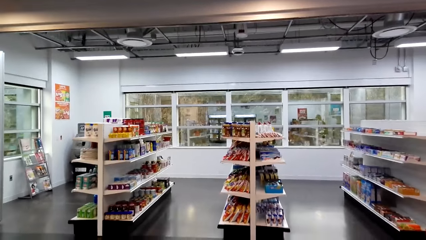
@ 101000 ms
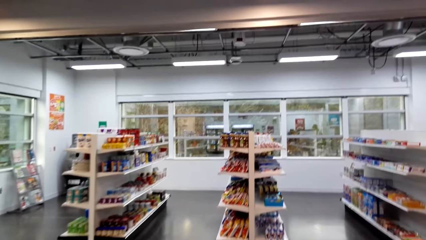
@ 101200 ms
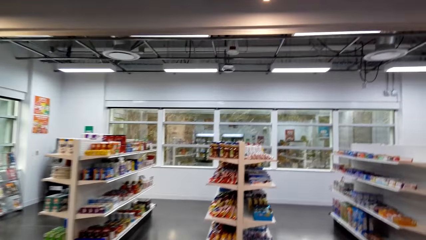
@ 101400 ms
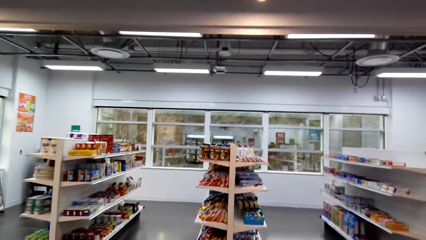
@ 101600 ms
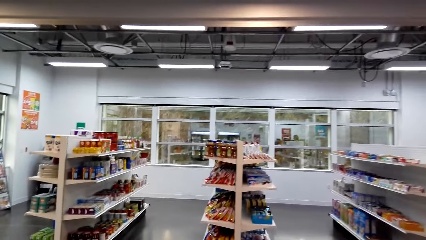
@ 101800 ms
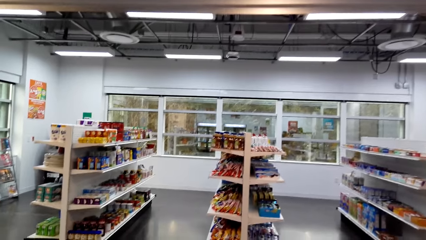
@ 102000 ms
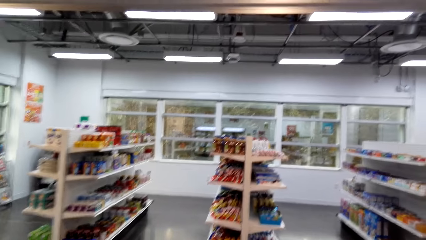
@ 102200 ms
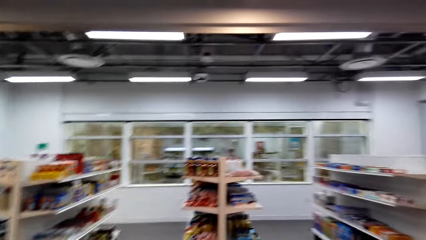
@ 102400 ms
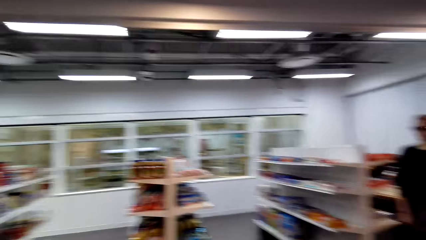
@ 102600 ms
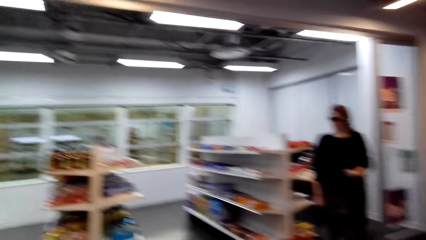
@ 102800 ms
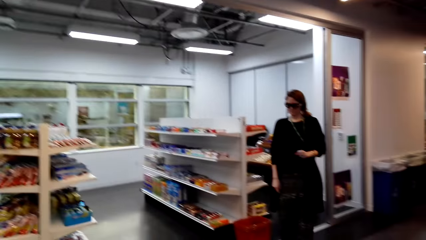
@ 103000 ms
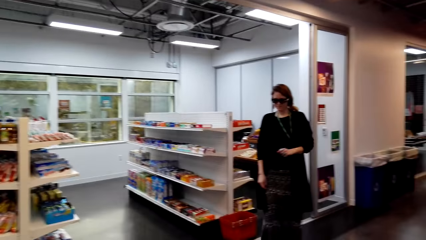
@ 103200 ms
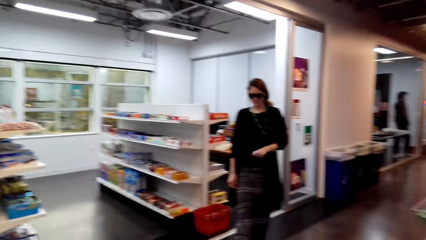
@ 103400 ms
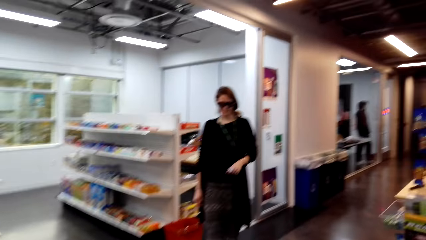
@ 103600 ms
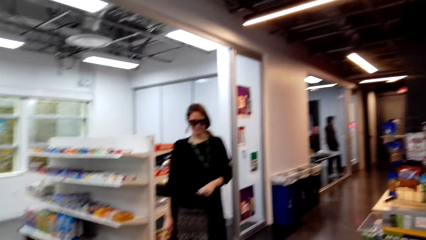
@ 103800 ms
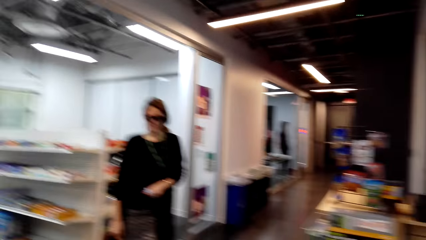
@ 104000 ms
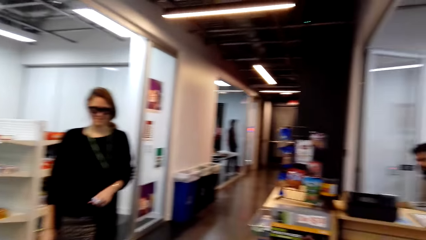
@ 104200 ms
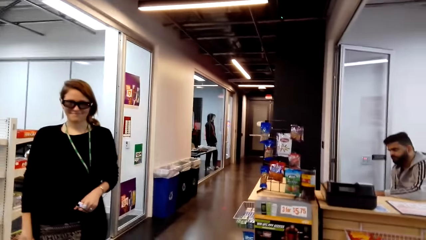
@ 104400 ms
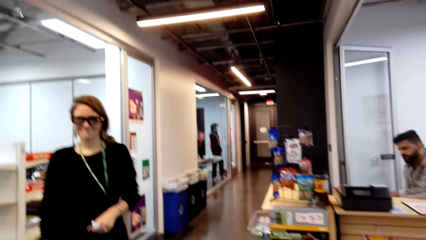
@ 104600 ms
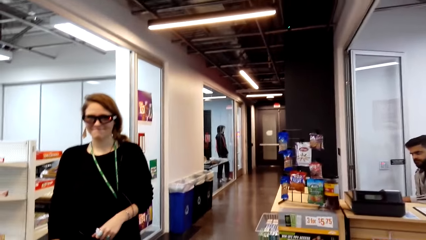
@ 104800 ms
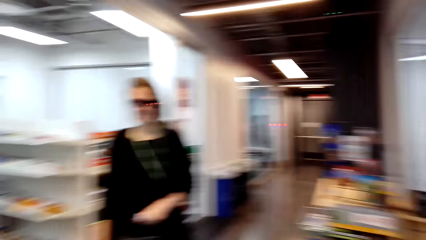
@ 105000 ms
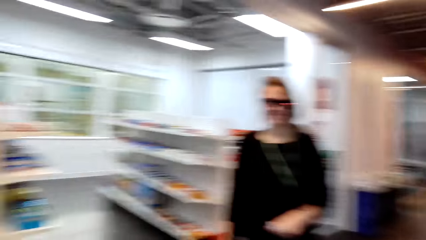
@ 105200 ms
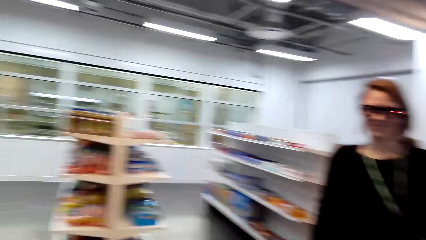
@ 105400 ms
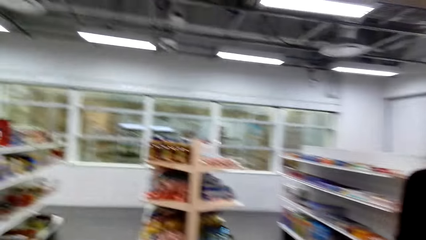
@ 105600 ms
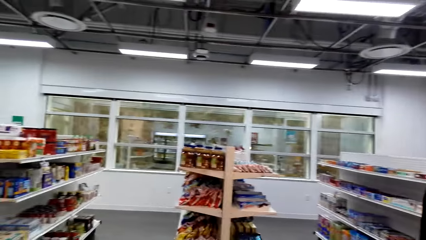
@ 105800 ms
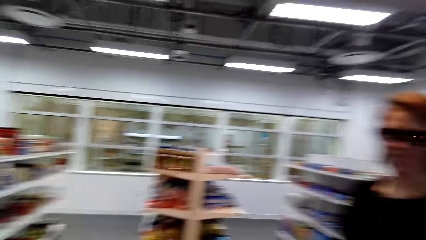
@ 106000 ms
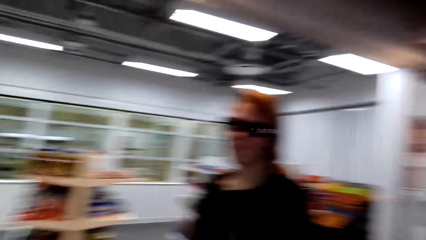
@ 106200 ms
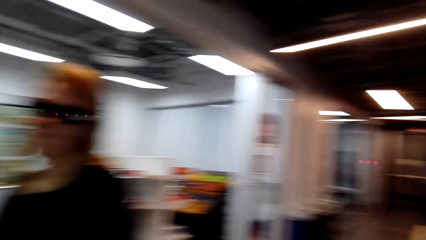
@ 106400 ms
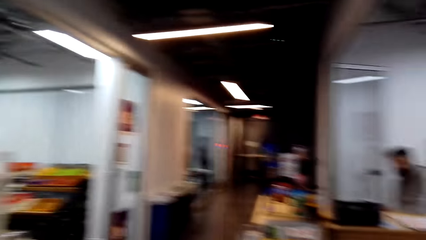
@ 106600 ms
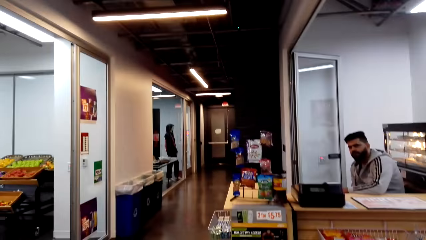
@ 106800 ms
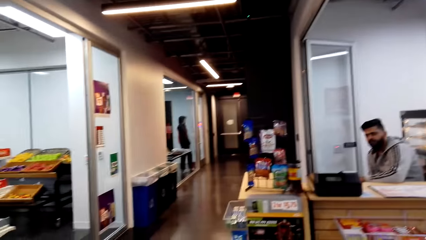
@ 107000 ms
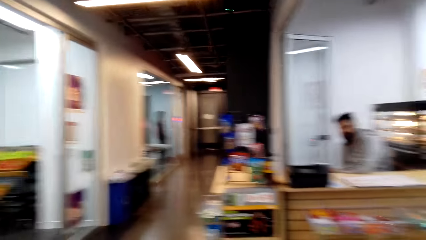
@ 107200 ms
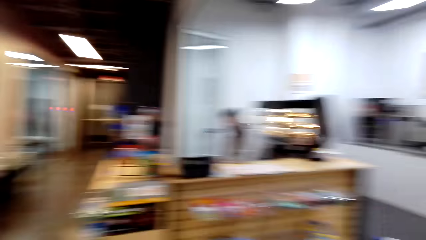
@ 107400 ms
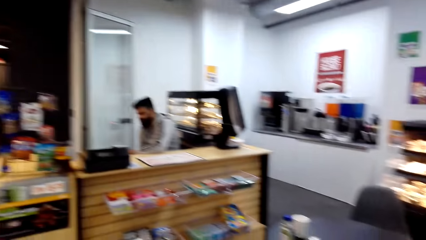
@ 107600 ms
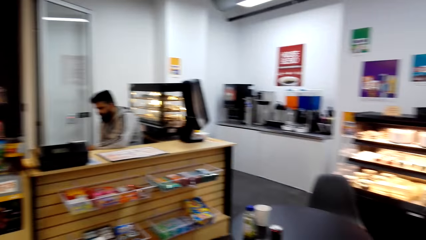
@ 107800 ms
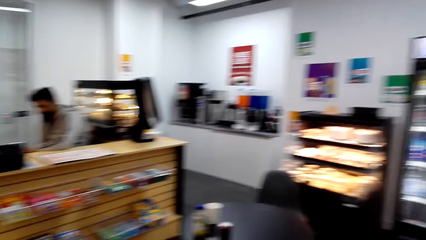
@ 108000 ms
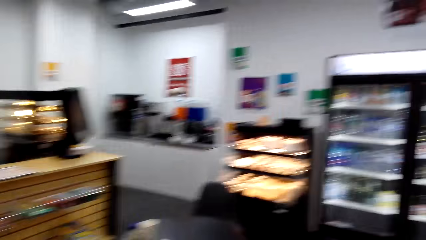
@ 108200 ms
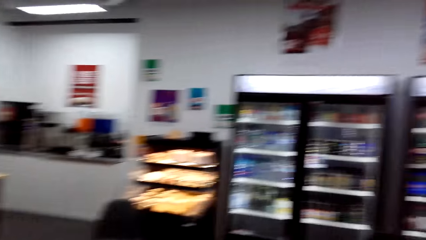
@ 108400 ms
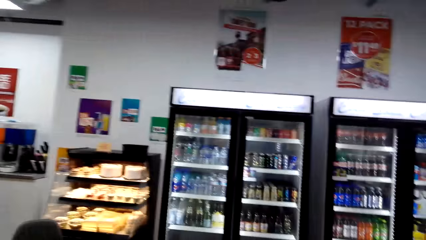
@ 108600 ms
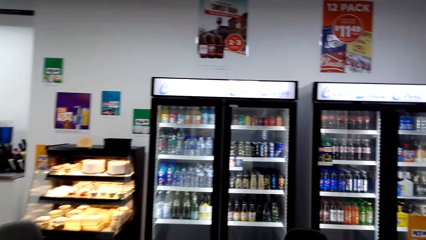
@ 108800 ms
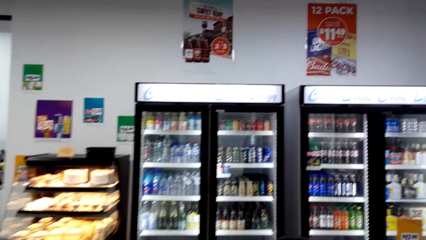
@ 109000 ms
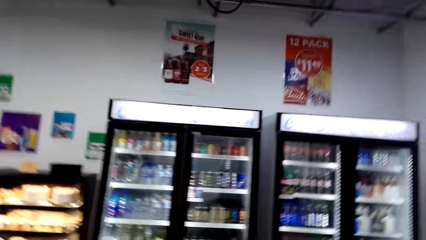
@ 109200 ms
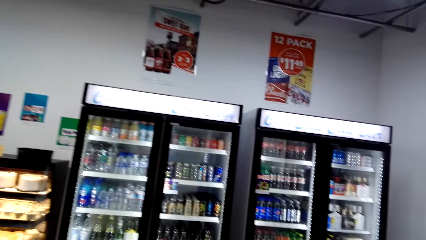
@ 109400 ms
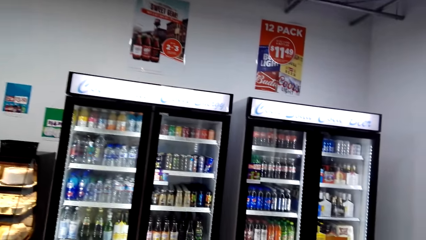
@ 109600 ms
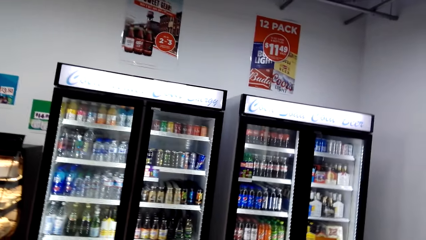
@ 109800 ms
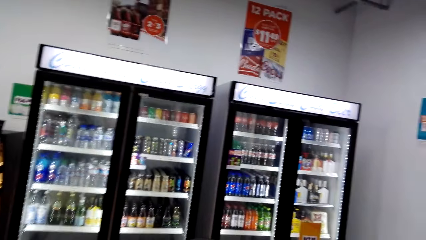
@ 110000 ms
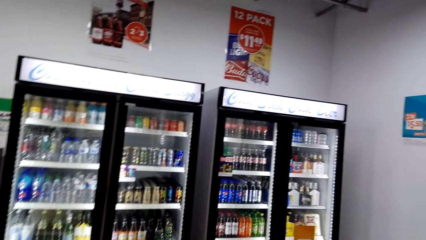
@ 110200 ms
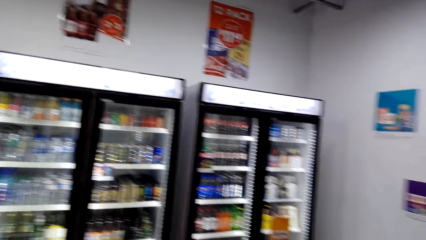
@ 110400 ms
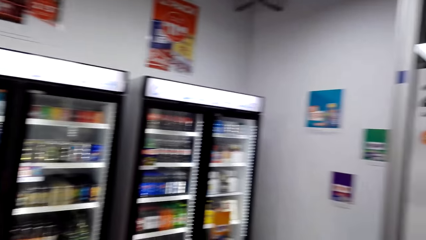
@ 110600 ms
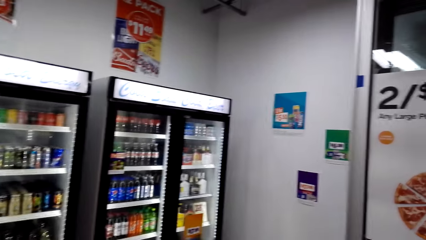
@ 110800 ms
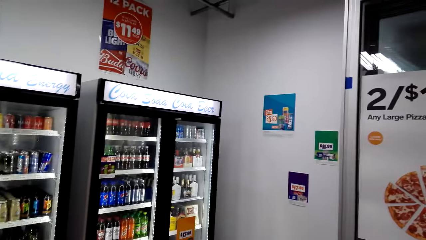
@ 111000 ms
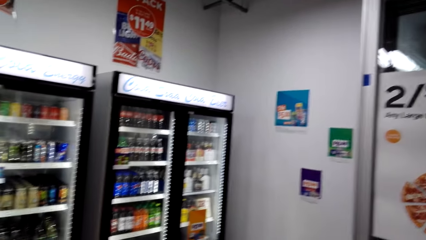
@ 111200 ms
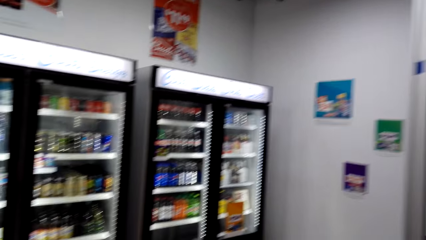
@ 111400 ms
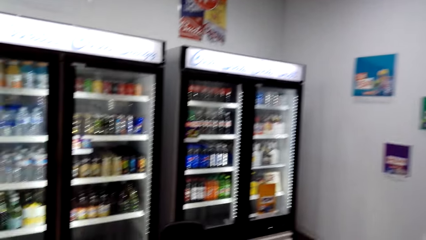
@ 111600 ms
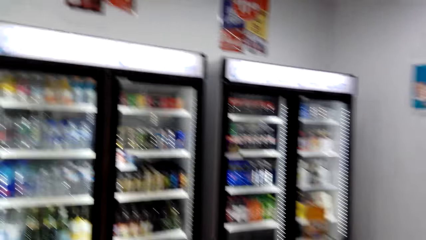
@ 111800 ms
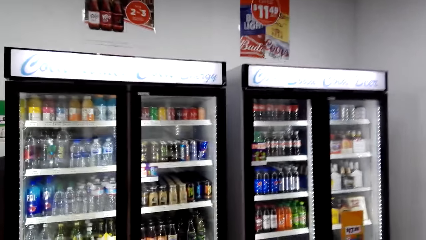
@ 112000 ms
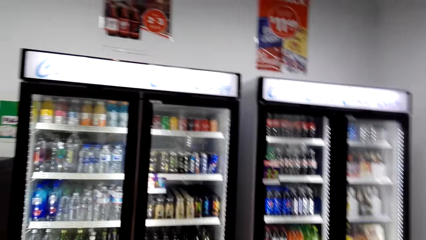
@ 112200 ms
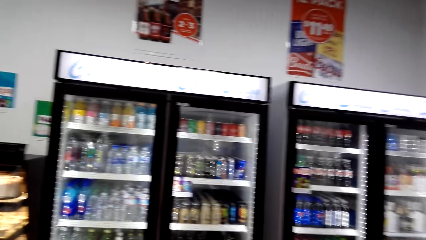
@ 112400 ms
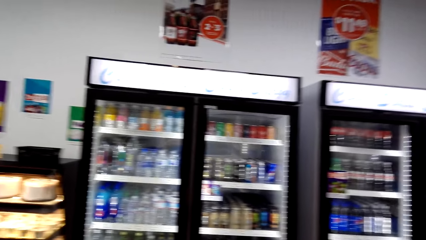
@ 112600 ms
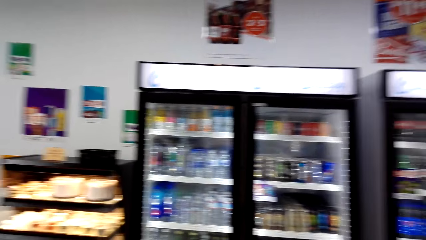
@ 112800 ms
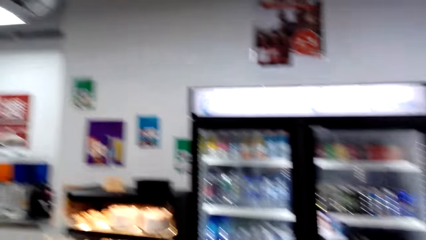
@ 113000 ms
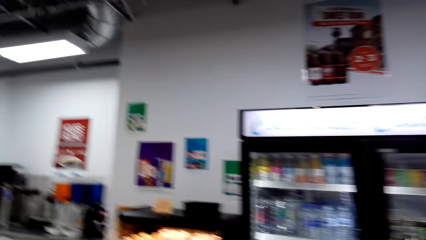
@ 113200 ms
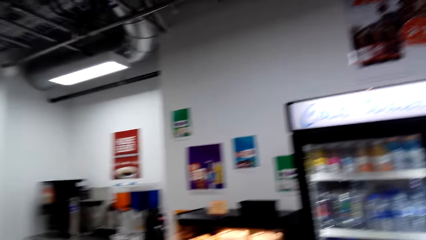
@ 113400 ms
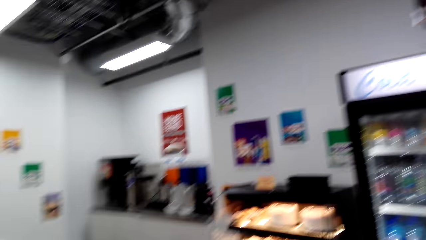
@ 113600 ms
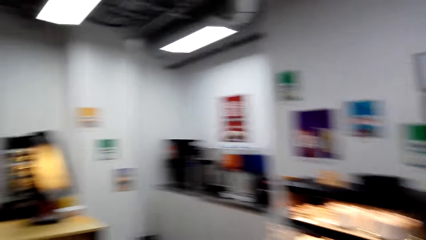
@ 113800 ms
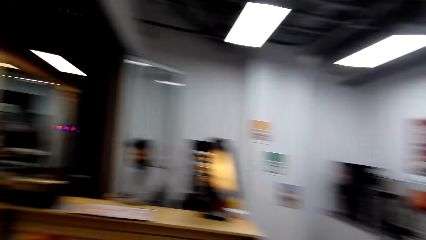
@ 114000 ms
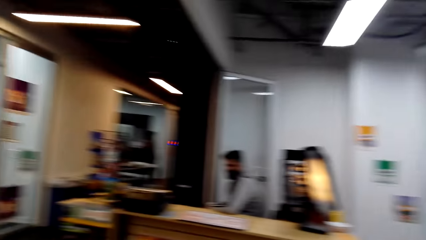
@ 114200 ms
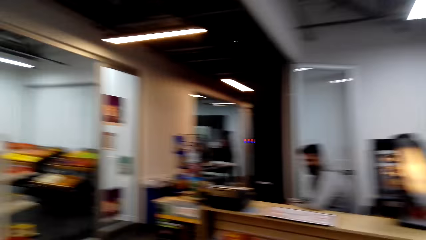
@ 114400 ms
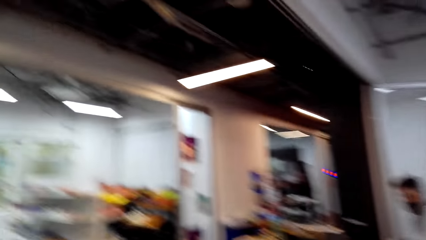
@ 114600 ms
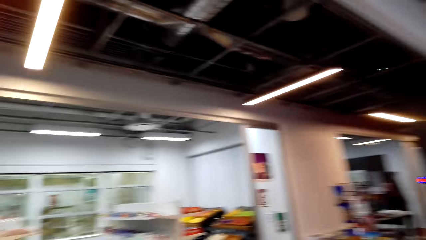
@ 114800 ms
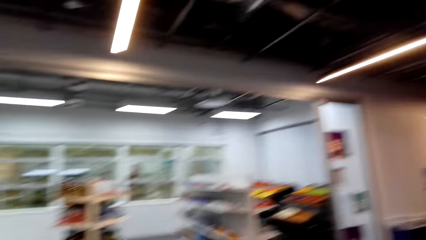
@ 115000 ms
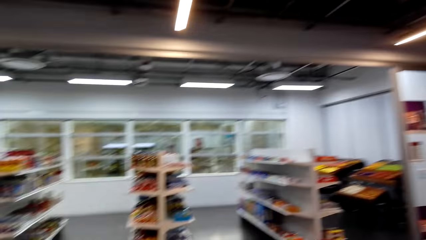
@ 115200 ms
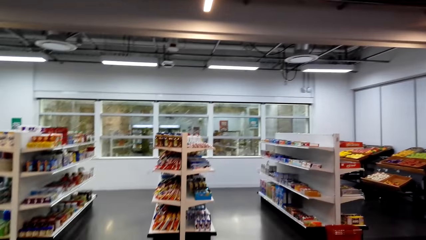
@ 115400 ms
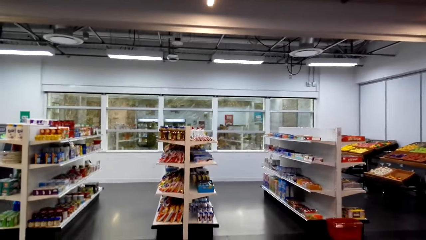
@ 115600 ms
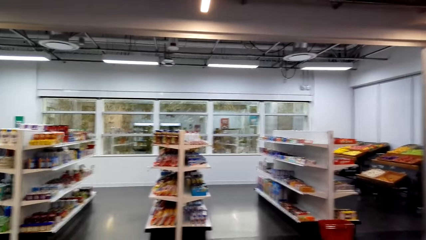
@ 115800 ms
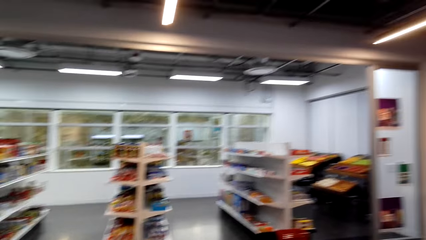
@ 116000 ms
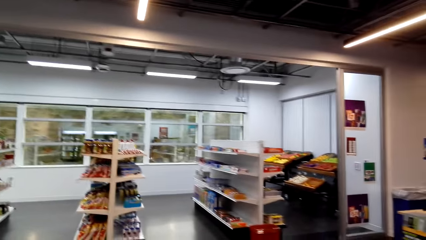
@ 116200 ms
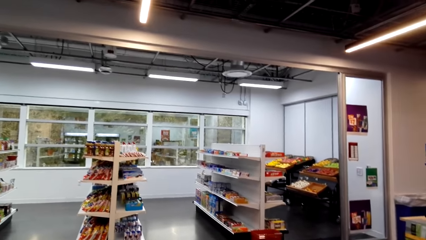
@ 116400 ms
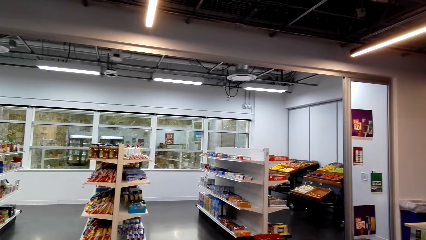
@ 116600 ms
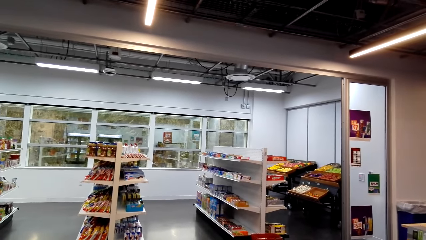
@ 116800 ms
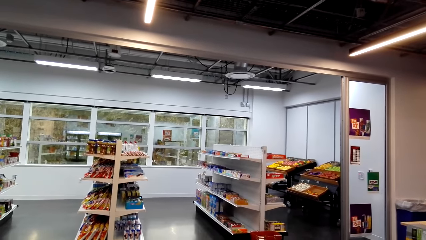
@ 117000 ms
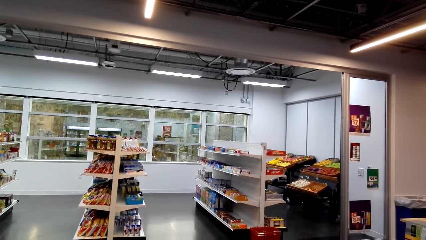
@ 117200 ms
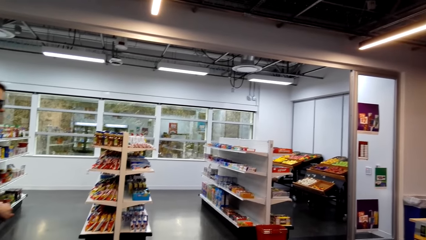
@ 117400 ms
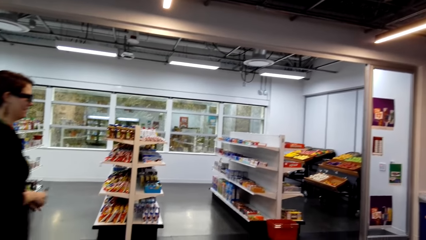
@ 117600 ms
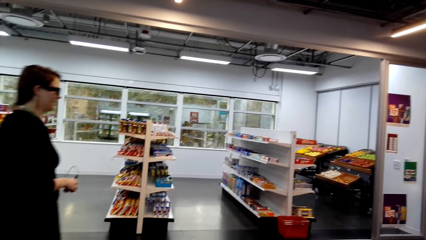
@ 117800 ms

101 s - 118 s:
A lady walks around a supermarket. The camera wearer looks around the supermarket. A man sits in the store. The camera wearer walks around the supermarket. They look around a fridge. They walk around the supermarket.
